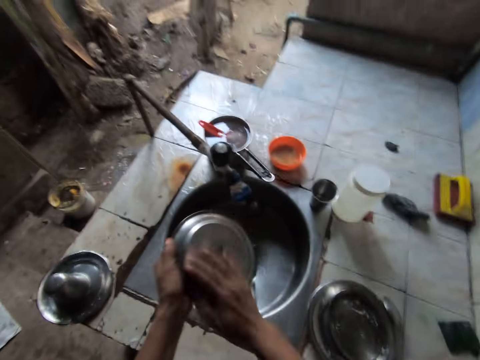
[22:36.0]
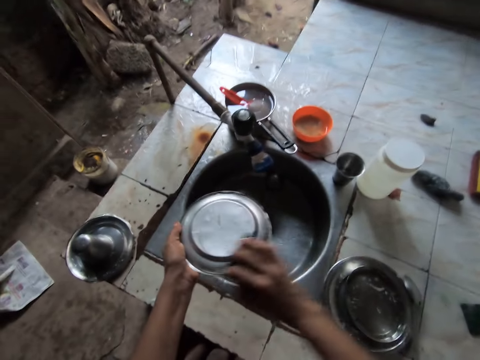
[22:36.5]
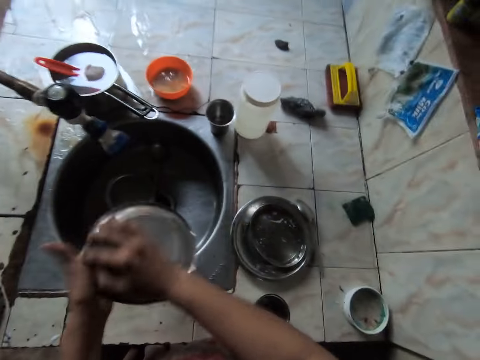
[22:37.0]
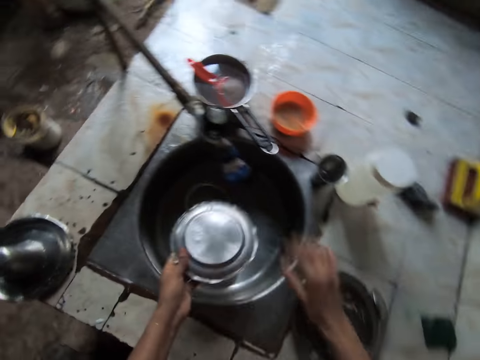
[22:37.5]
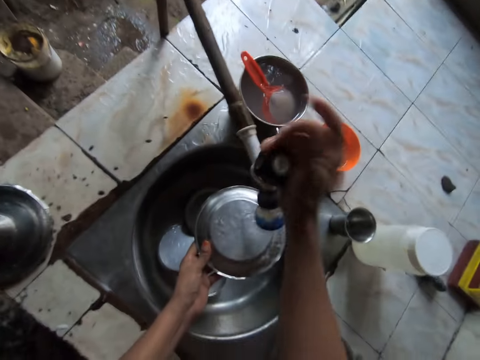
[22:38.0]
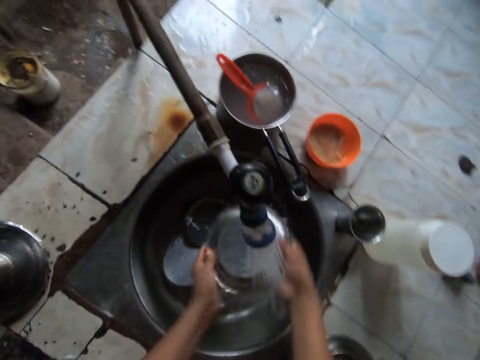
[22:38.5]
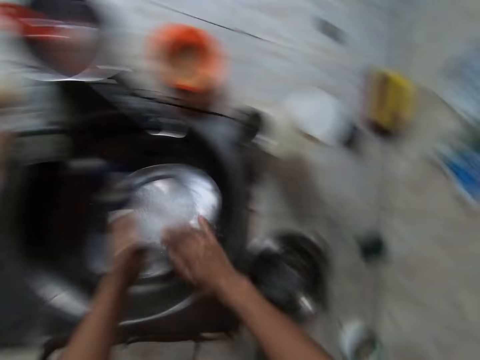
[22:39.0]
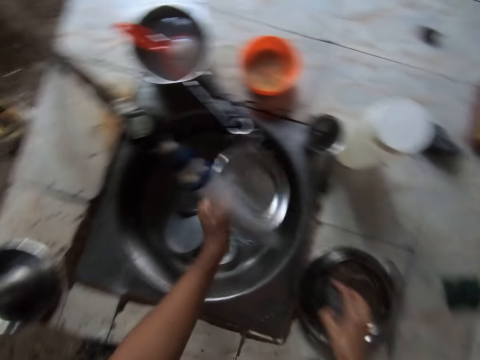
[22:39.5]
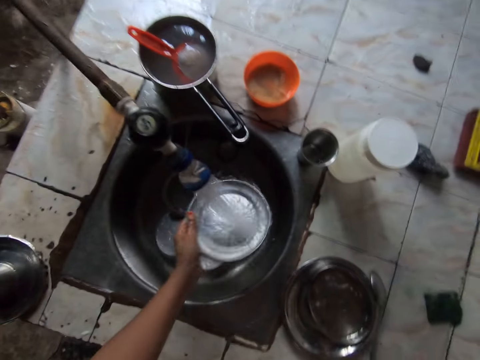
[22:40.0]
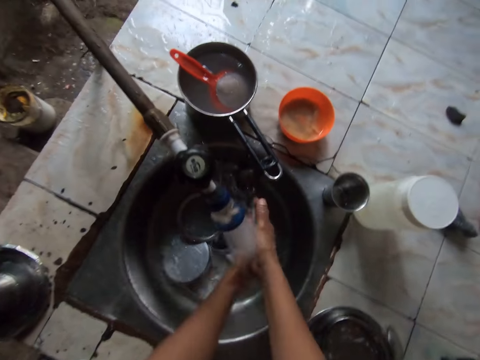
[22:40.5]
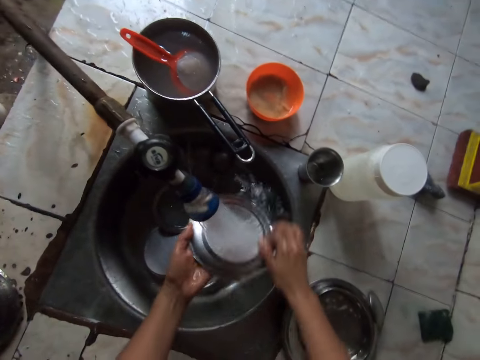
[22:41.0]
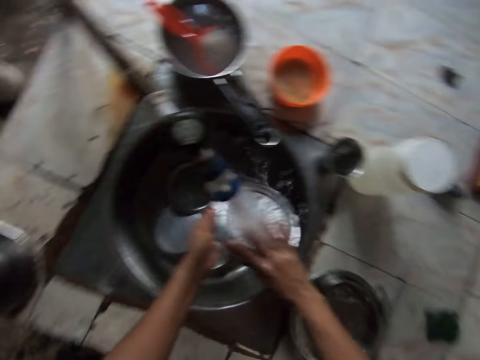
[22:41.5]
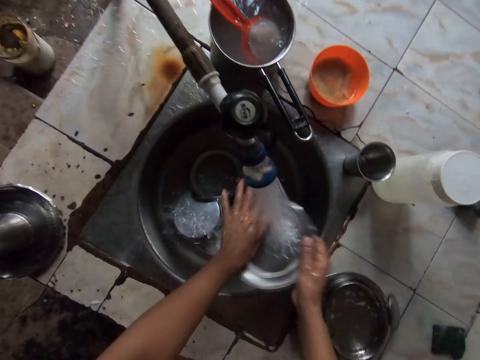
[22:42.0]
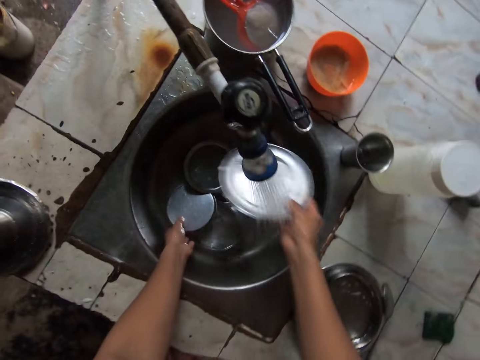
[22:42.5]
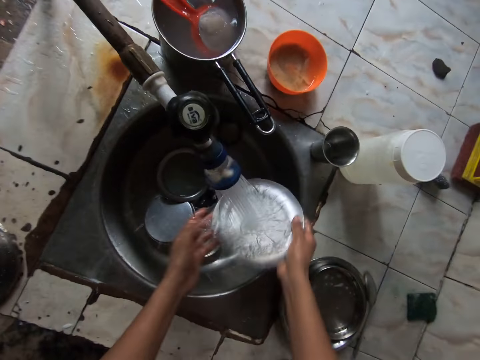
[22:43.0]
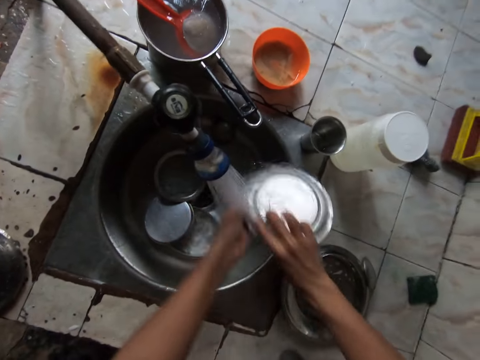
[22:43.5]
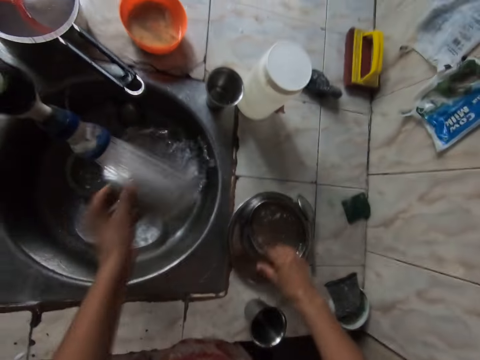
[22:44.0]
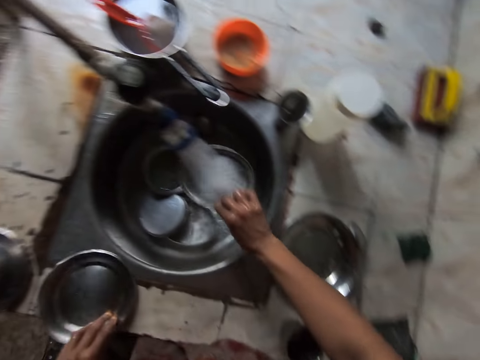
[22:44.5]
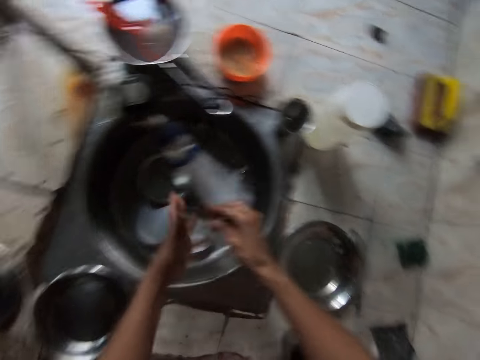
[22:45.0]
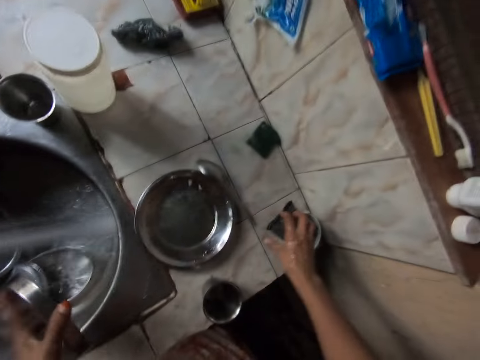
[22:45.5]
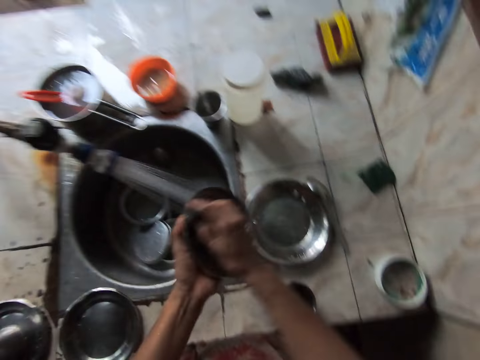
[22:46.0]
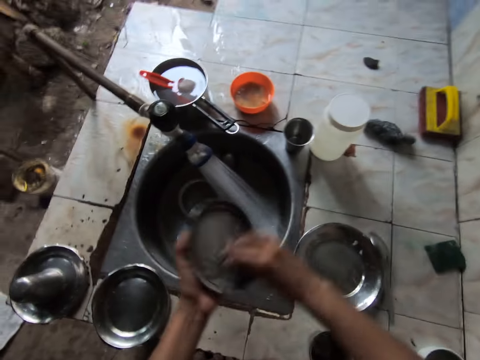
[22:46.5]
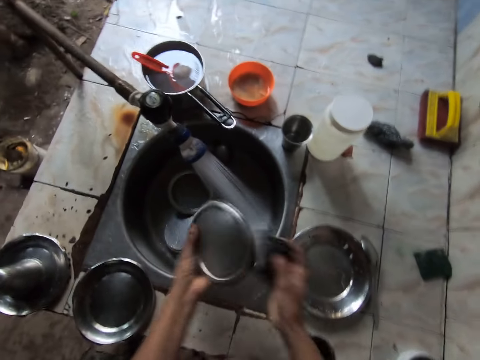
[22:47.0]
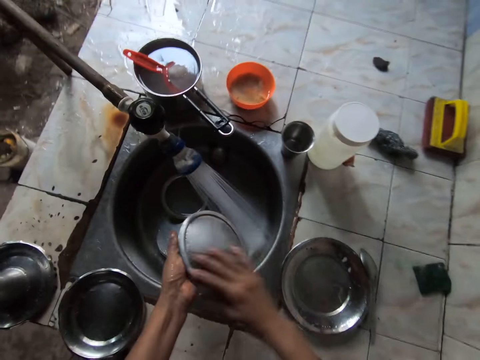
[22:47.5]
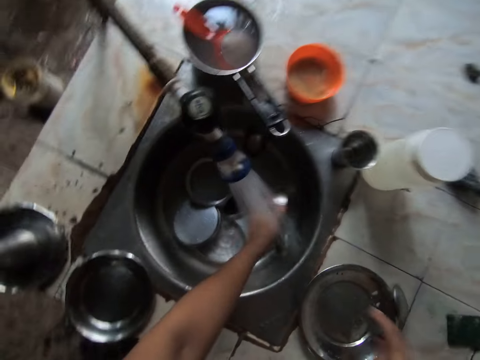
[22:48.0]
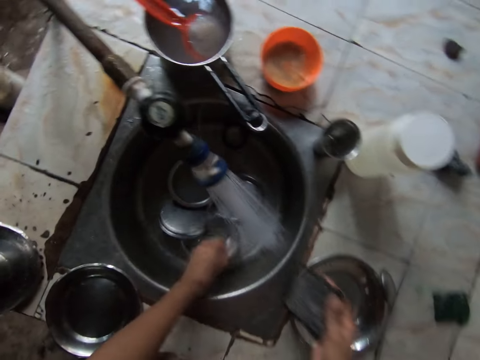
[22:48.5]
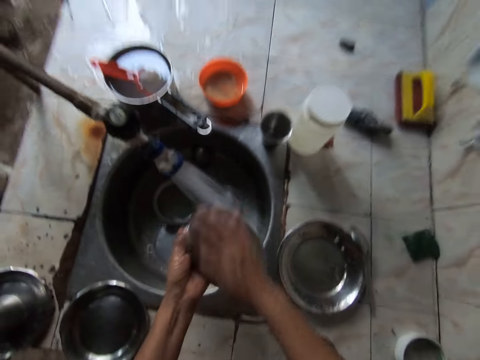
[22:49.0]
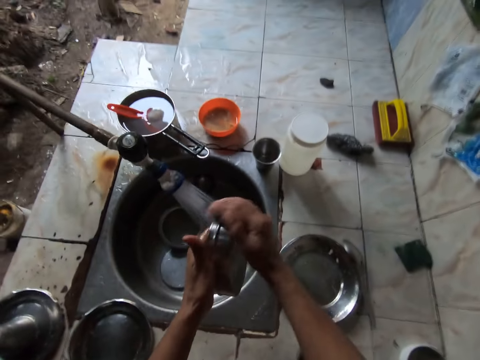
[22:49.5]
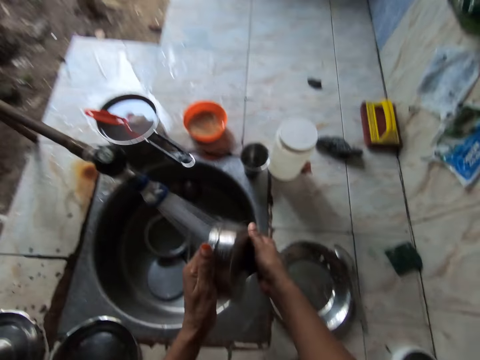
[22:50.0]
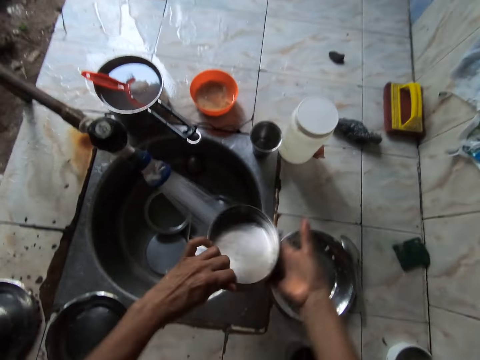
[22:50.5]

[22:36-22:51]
The camera wearer drops the sponge in his right hand on the bowl. They open the tap with his right hand. They wash the plate with both hands. They grab the sponge. They rinse the plate. They drop the plate on the countertop with his left hand. They pick the stainless bowl from a tray with his right hand. They grab the plate. They wash the stainless bowl under the tap with both hands. They rinse the plate. They pass the stainless bowl cover in her right hand to her left hand. They take the sponge from a sponge case on the countertop with her right hand. They wash the stainless bowl cover in her left hand with the sponge in her right hand. They wash the plates. They drop the stainless bowl cover in her left hand into the sink. They take another bowl from the sink with her left hand. They wash the bowl in her left hand with the sponge in her right hand.

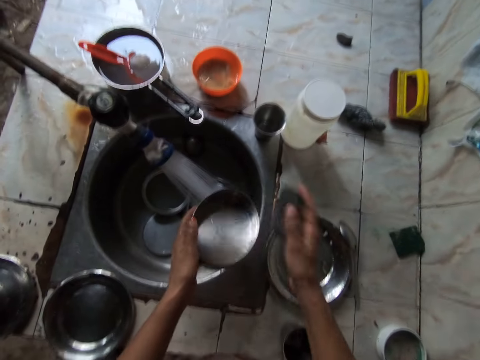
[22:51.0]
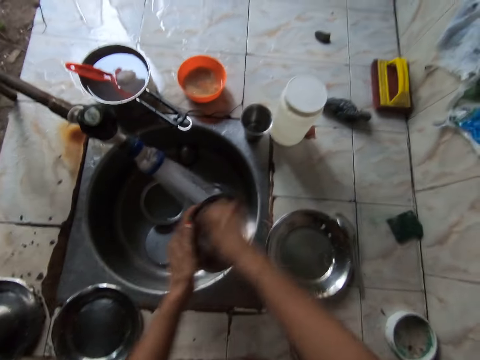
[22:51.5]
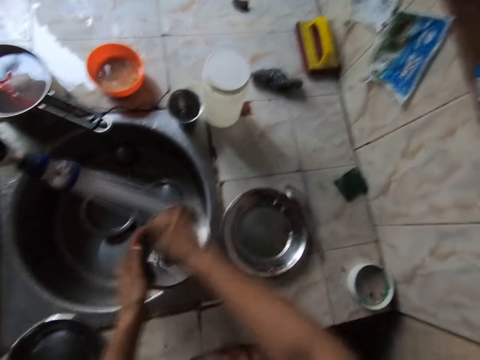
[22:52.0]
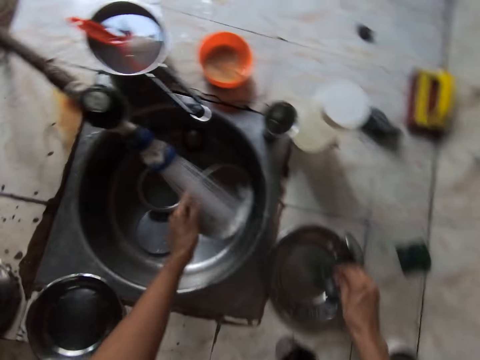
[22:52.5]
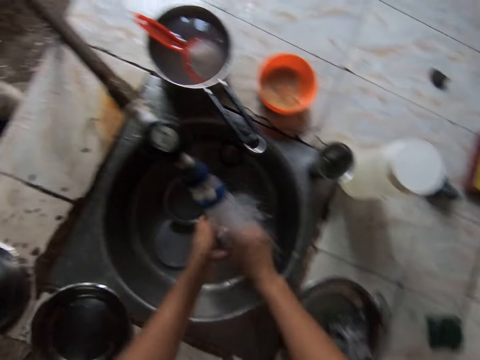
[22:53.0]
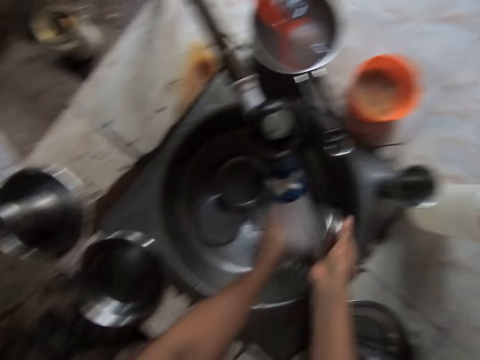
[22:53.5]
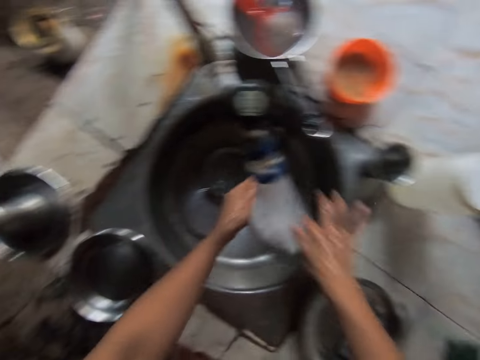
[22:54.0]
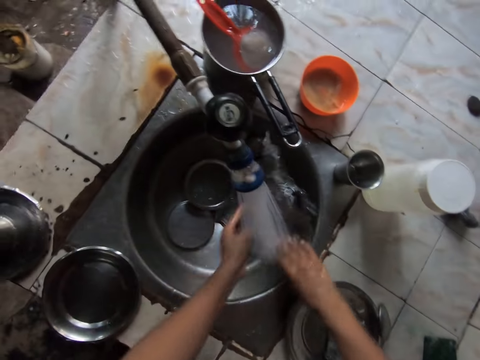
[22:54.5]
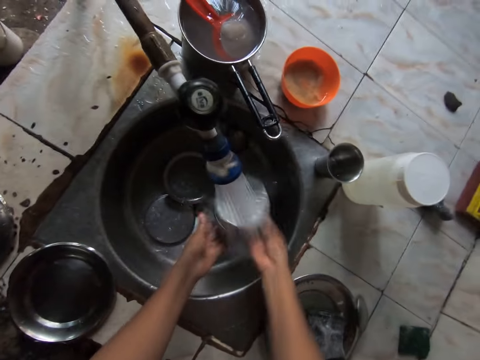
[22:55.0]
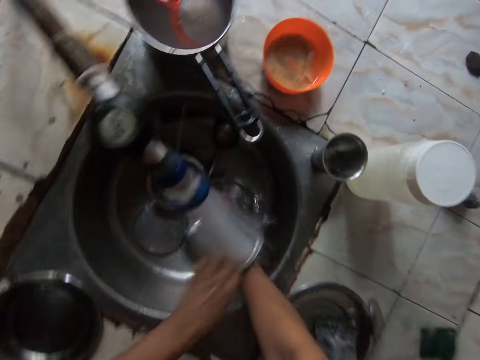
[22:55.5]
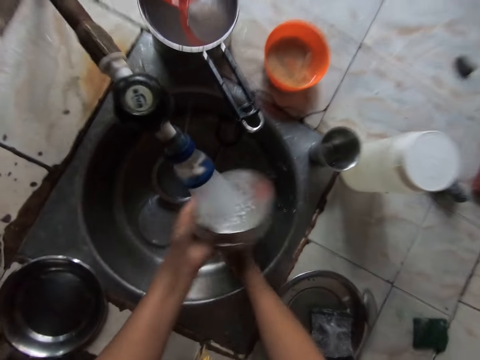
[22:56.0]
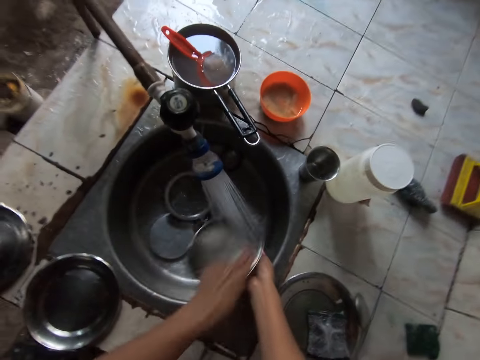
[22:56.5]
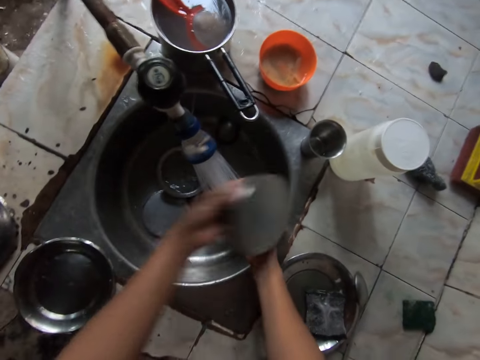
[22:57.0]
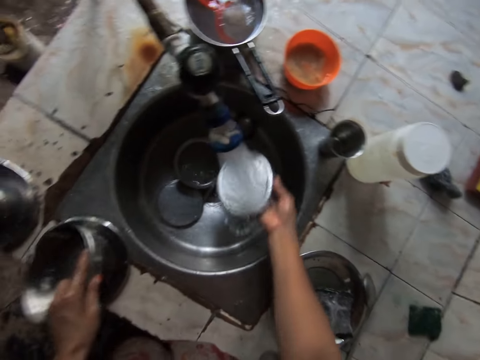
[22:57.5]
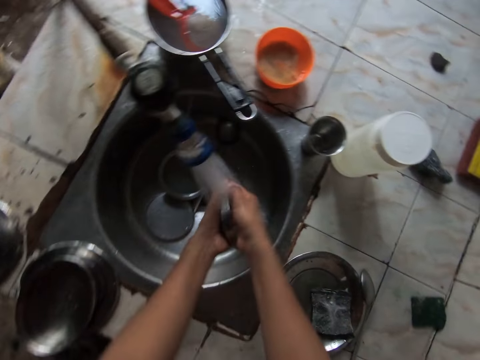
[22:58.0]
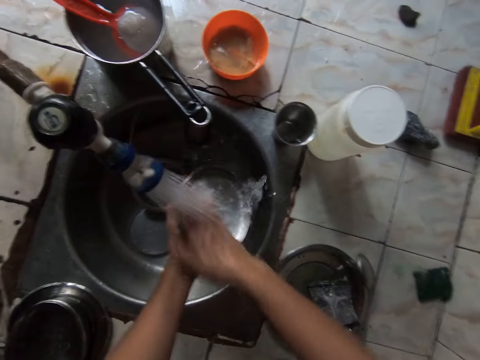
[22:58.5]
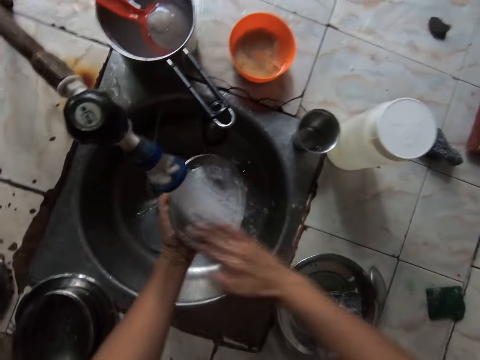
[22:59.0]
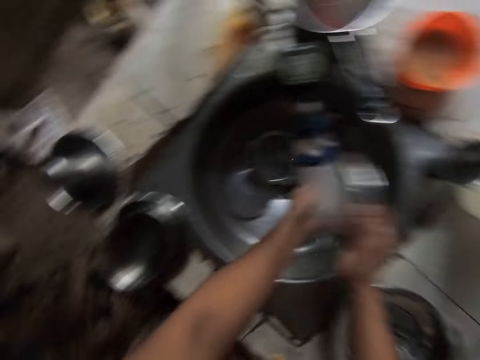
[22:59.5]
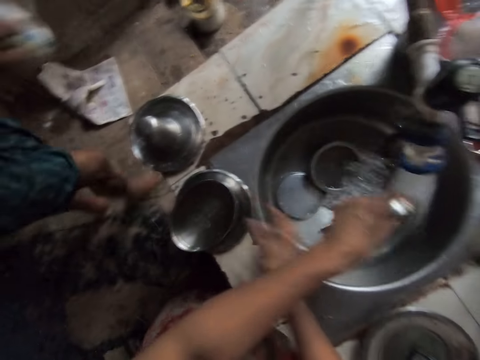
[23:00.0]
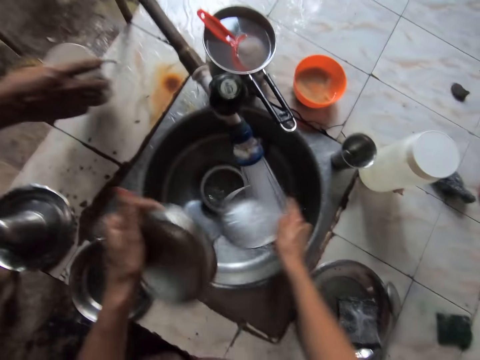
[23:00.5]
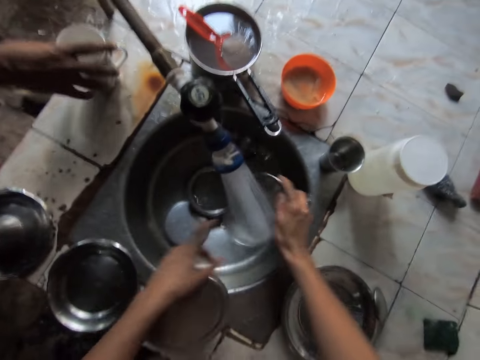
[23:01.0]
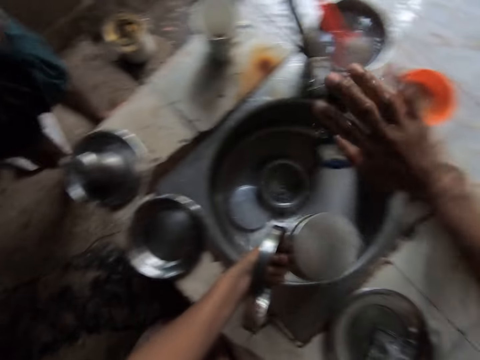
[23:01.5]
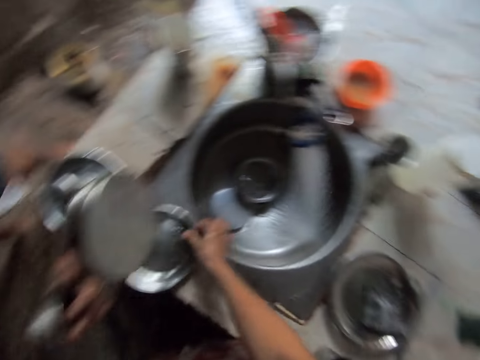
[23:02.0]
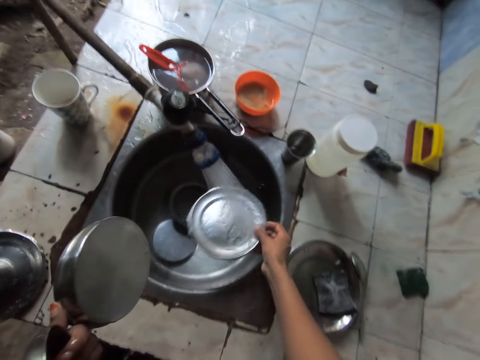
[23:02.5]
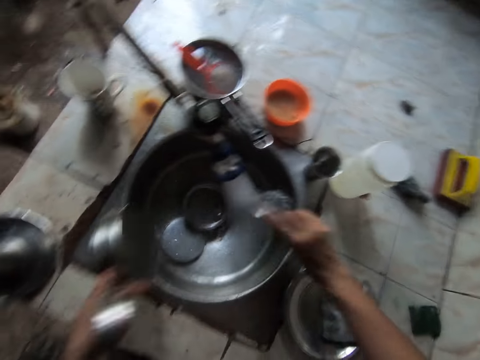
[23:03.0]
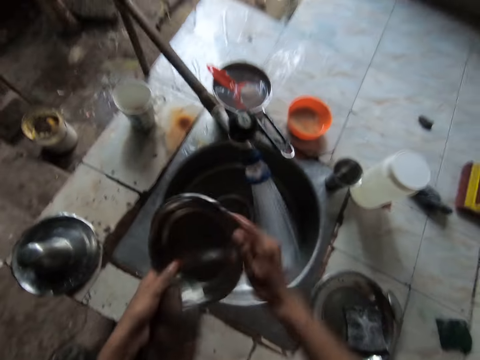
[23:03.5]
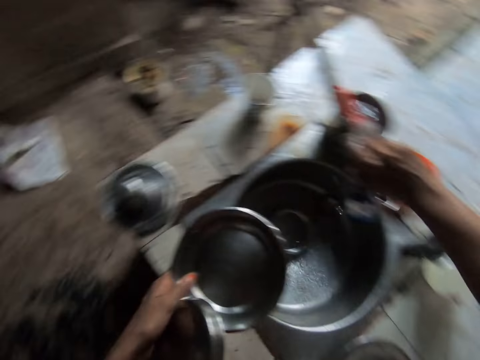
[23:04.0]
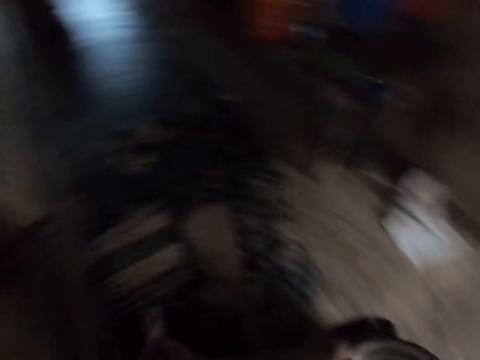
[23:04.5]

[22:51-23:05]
The camera wearer rinses the bowl in her left hand in the sink with water from the tap with her left hand. She drops the sponge in her right hand on the plate on the counter top. She rinses the bowl in her left hand in the sink with water from the tap with both hands. She rinses the bowl in her left hand in the sink with water from the tap with her left hand. She takes the stainless bowl cover from the sink with her right hand. She drops the bowl in her left hand on the plate on the counter top. She rinses the stainless bowl cover in her right hand in the sink with water from the tap with her right hand. She rinses the stainless bowl cover in her right hand in the sink with water from the tap with both hands. A man walks towards the camera wearer. The camera wearer takes the bowl from the plate on the counter top with her right hand. The man drops a cup in his right hand on the counter top. The camera wearer rinses the bowl in her right hand in the sink with water from the tap with her right hand. She passes the bowl in her right hand to her left hand. She touches the tap with her right hand. The man walks away from the camera wearer. The camera wearer takes the plate from the counter top with her right hand. She rinses the plate in her right hand in the sink with water from the tap with her right hand. She passes the plate in her right hand to her left hand. She closes the tap with her right hand.
